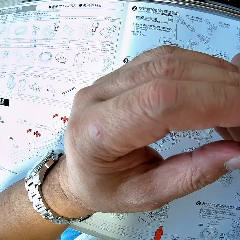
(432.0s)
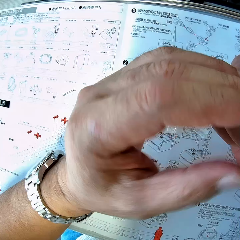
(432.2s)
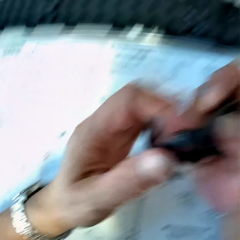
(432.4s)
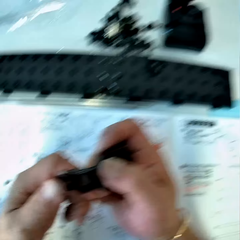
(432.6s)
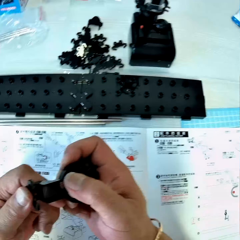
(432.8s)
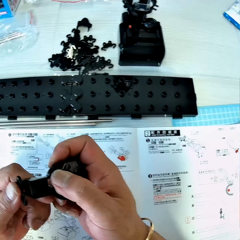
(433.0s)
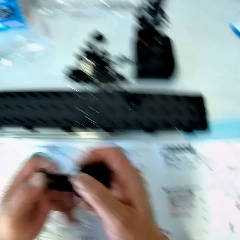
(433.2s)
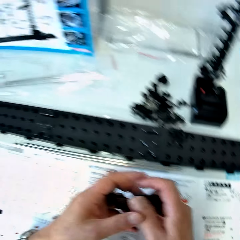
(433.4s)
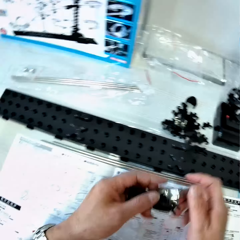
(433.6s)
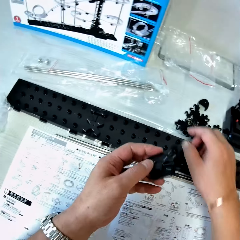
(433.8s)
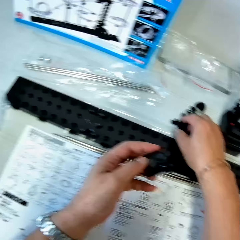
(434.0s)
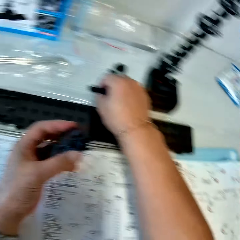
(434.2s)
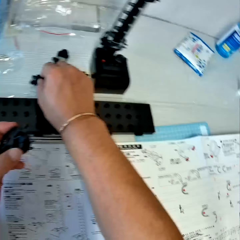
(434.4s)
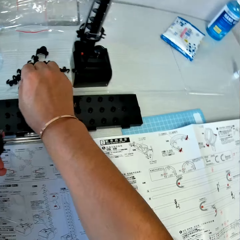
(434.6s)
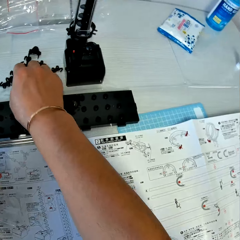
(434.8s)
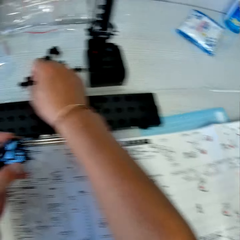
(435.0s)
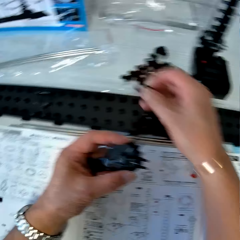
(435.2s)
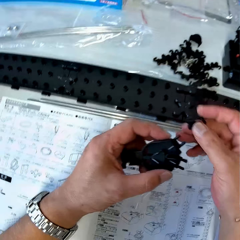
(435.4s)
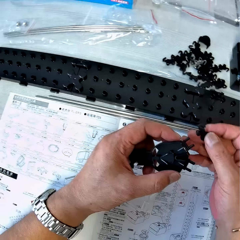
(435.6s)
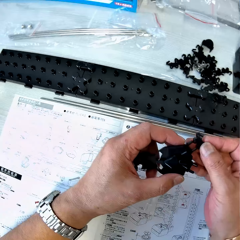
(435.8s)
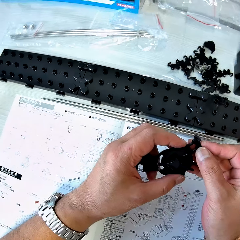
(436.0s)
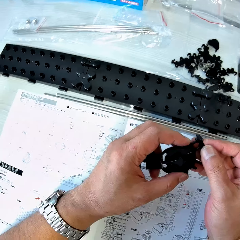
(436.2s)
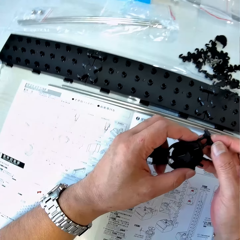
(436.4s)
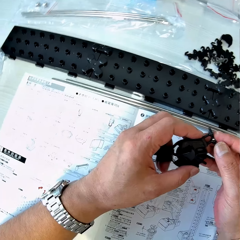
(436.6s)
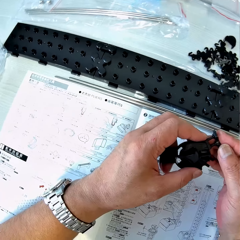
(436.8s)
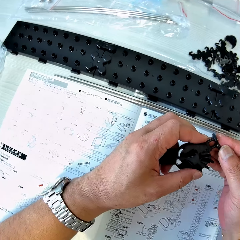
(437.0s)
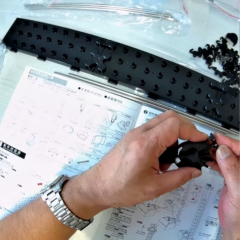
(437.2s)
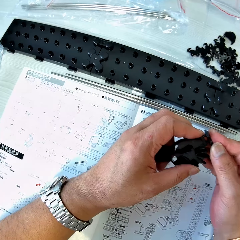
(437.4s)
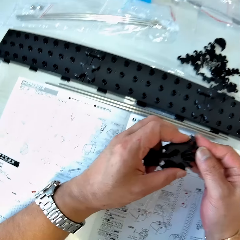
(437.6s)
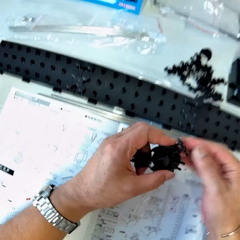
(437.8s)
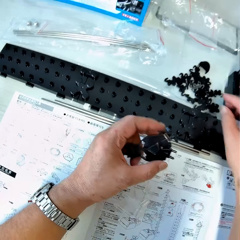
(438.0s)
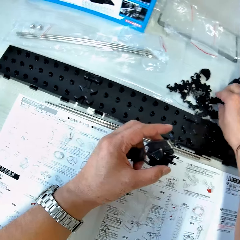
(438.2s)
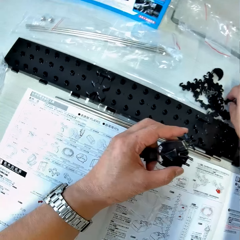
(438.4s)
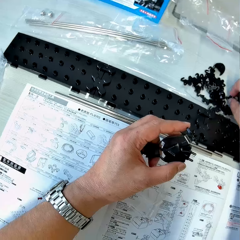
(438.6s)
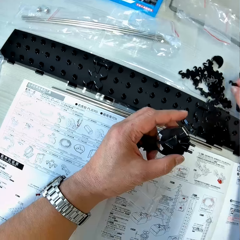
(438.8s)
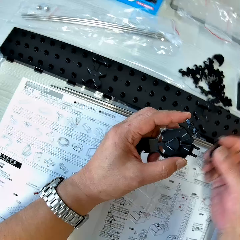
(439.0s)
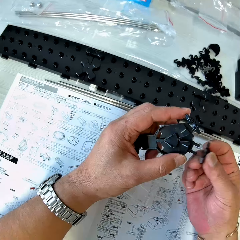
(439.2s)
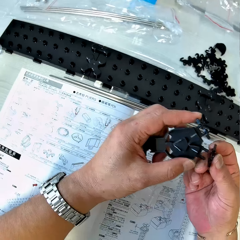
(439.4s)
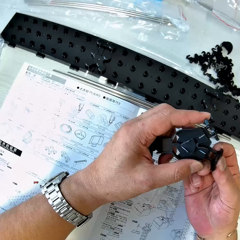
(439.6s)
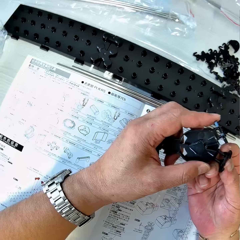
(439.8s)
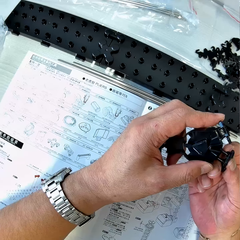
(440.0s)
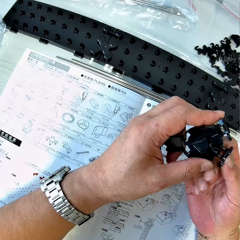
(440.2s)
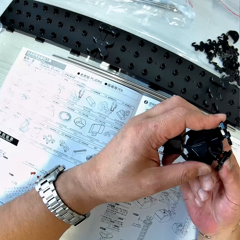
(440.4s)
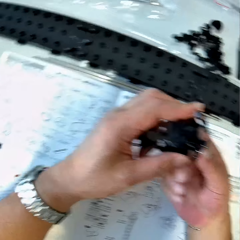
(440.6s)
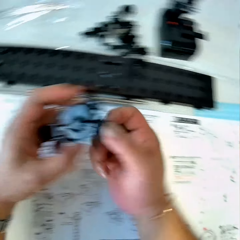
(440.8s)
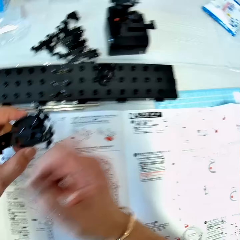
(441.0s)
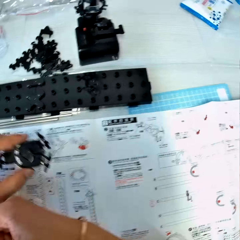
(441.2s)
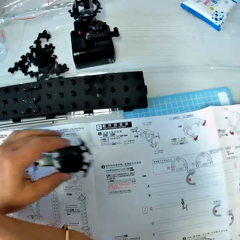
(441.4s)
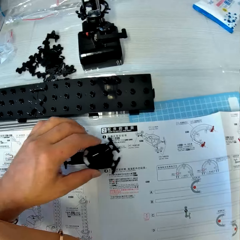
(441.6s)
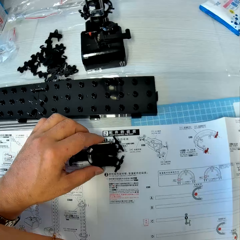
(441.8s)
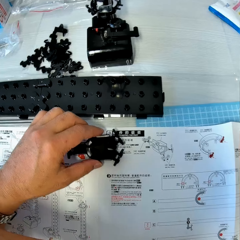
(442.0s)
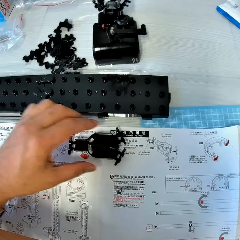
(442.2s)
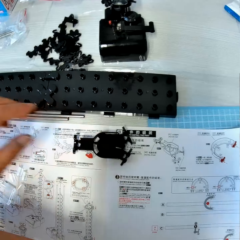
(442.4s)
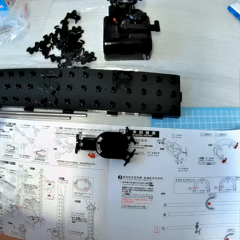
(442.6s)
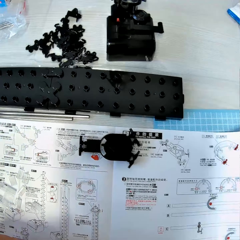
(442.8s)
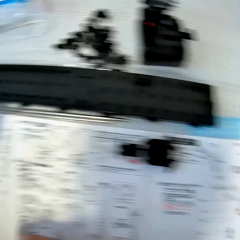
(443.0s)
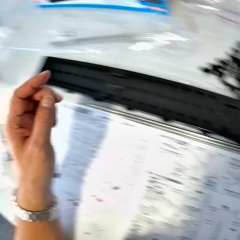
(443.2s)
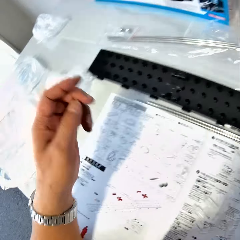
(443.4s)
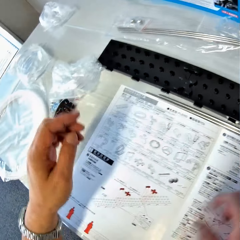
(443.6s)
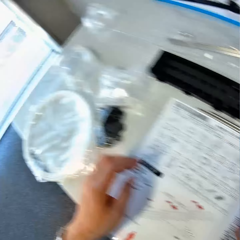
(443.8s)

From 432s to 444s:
The camera wearer picks up a piece of rail stand from the table. They insert the piece of rail stand into the fork part. They pick up a piece of rail stand from the table. They insert the piece of rail stand into the fork part. They drop the fork part with the rail stands on the table.

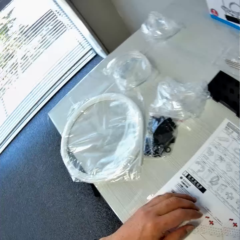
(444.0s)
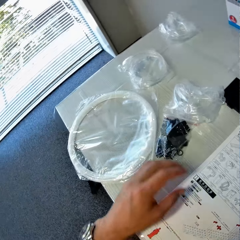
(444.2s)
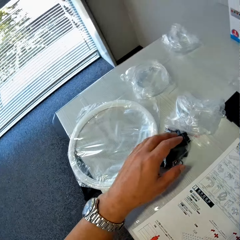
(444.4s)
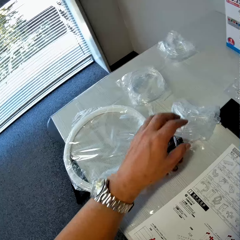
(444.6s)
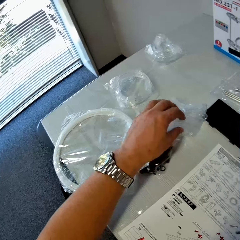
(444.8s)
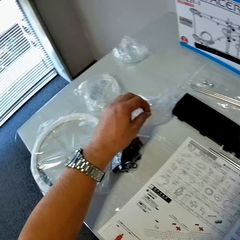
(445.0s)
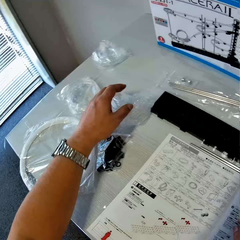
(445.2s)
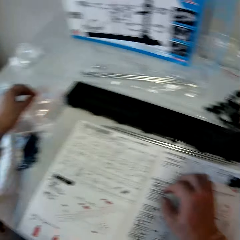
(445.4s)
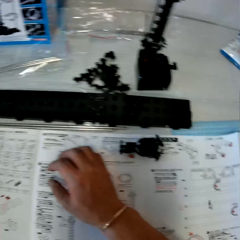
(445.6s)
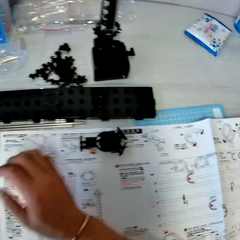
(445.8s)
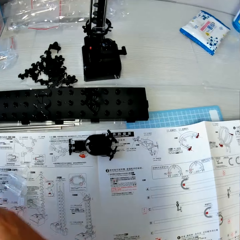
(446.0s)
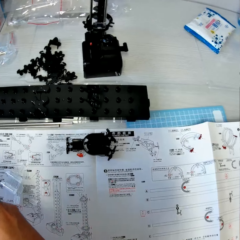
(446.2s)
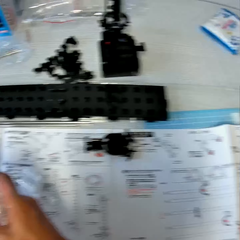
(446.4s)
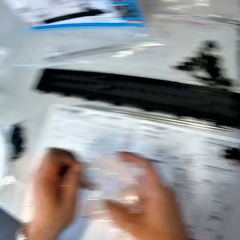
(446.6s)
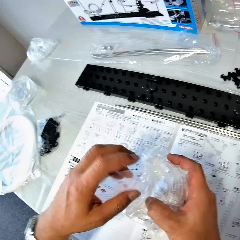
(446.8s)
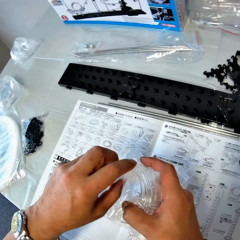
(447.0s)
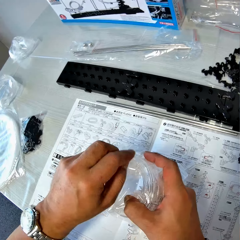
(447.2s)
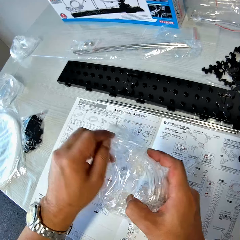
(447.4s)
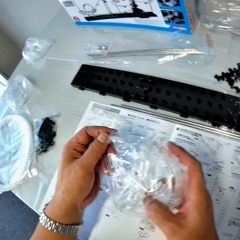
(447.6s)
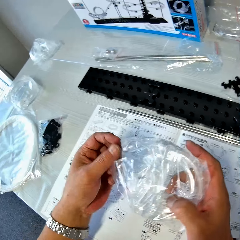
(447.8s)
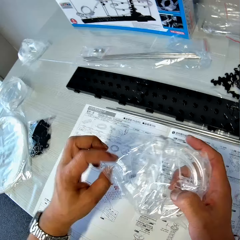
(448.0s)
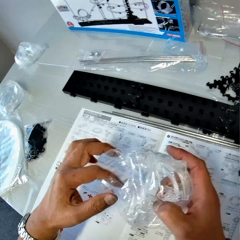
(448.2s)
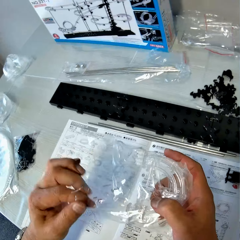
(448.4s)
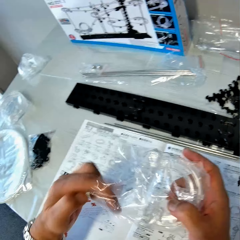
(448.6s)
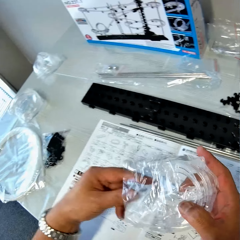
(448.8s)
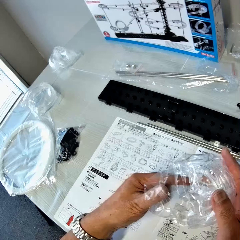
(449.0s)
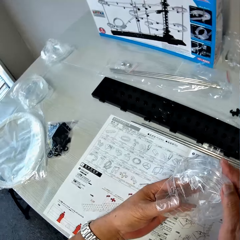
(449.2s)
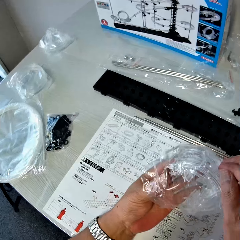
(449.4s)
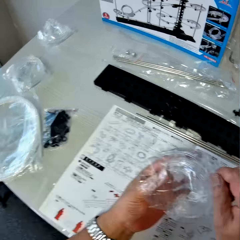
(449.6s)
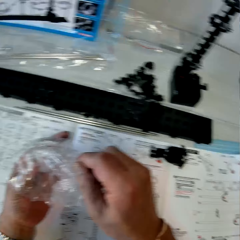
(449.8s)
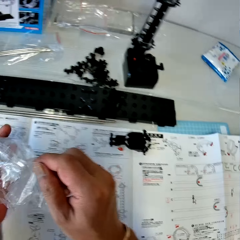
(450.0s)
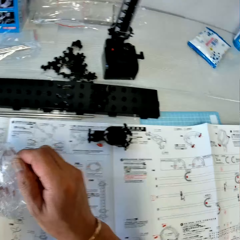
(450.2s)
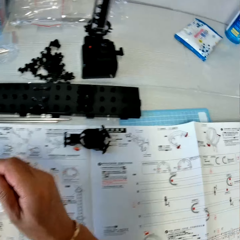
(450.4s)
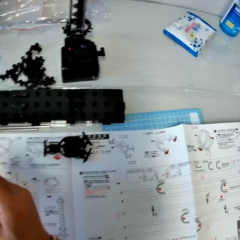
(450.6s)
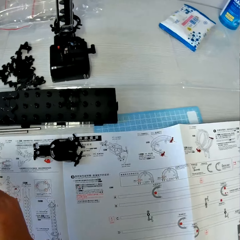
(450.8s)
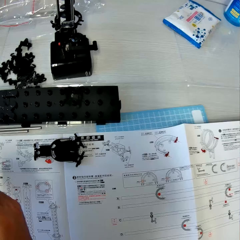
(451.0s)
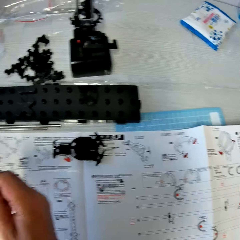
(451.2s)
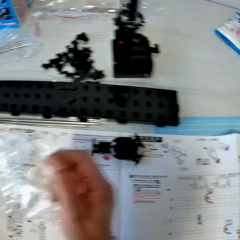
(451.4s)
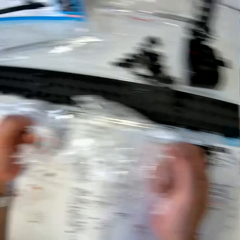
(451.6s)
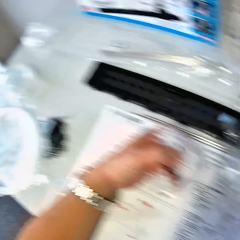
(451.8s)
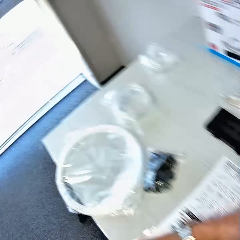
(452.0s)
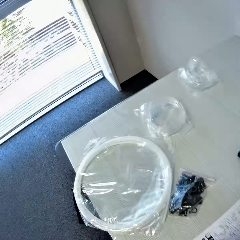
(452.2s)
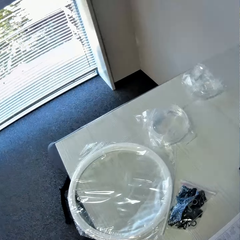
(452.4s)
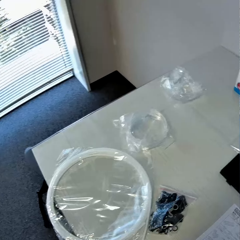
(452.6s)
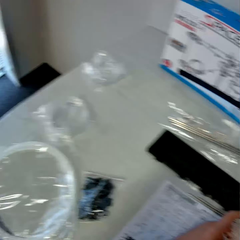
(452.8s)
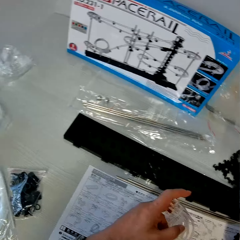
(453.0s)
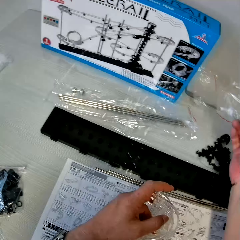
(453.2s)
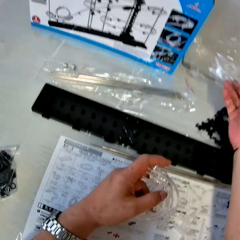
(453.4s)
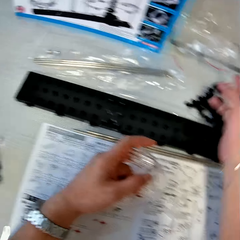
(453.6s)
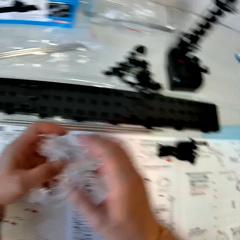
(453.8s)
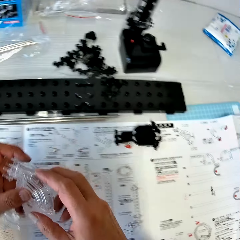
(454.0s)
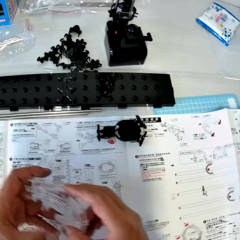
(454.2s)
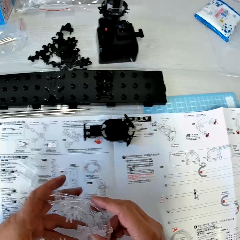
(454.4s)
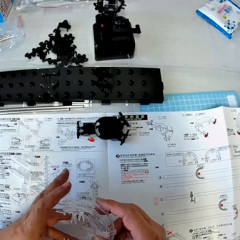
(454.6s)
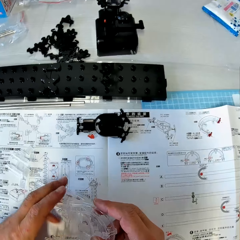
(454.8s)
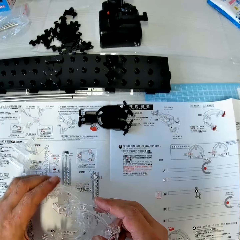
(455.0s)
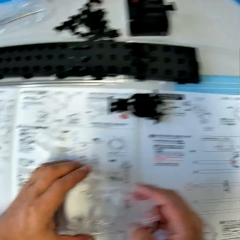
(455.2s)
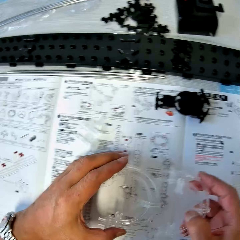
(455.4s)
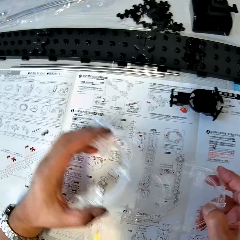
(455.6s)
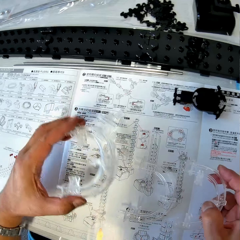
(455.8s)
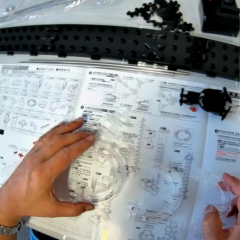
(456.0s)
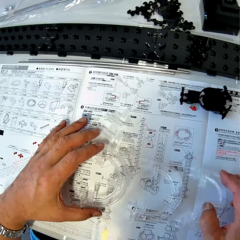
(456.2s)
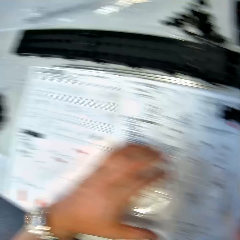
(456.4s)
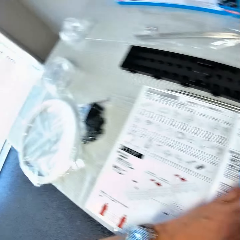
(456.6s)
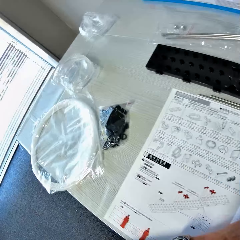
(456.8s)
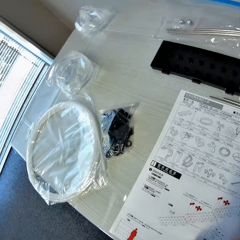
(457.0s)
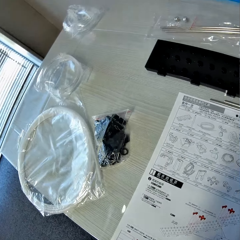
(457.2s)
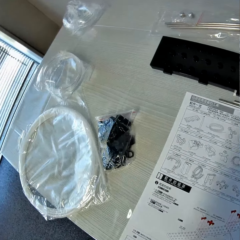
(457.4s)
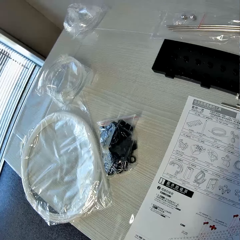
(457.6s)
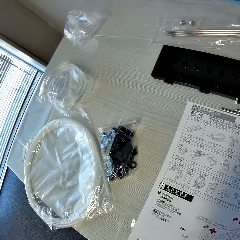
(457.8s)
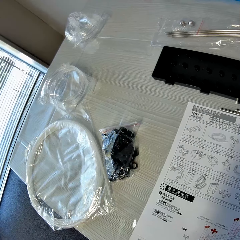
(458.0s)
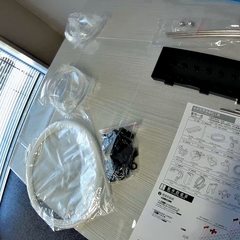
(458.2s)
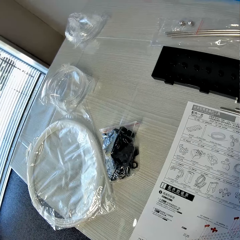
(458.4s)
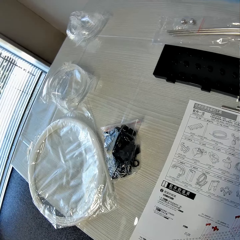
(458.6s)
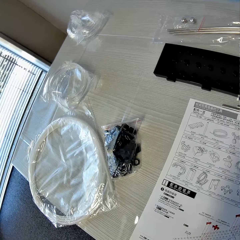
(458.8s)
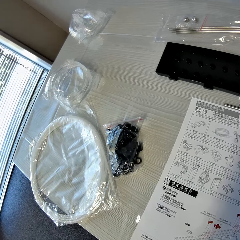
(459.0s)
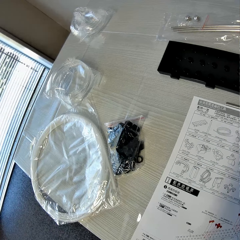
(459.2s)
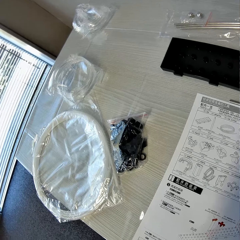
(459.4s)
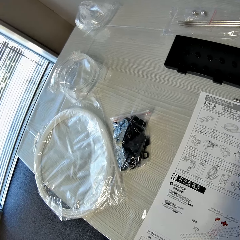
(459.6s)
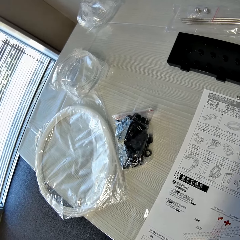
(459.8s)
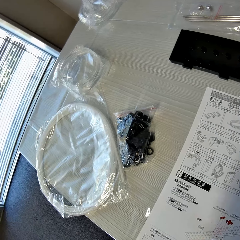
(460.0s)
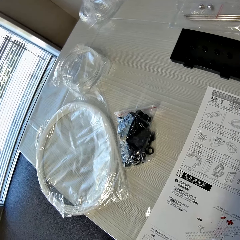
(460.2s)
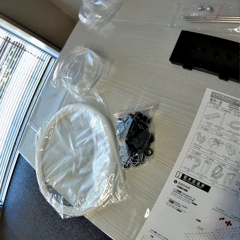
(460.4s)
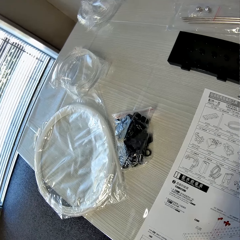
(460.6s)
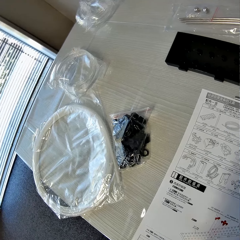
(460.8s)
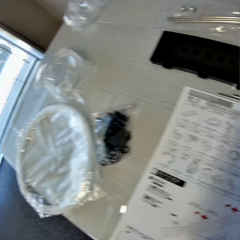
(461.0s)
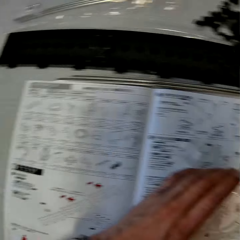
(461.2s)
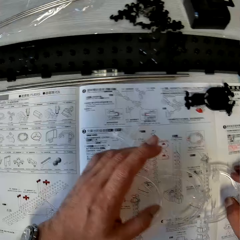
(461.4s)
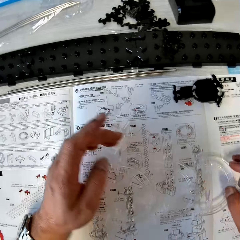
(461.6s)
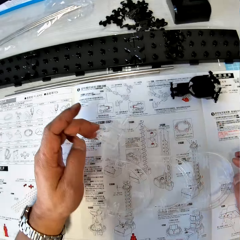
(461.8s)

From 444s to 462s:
The camera wearer picks up a pack of corner parts from the table. They open the pack of corner parts. They remove the corner parts from the pack. They look around. They drop the empty pack on the table. They separate the corner parts on the table. They put the corner parts down. They read the manual.
